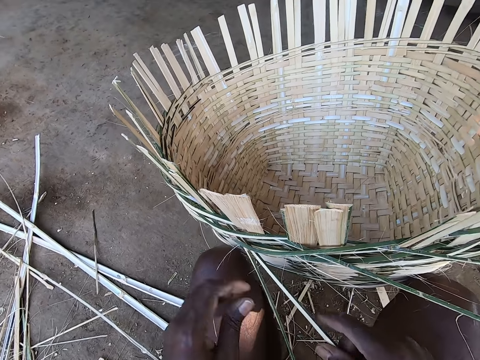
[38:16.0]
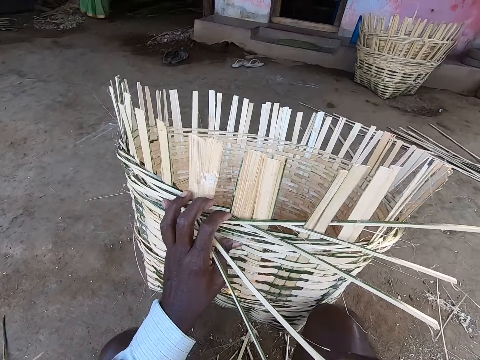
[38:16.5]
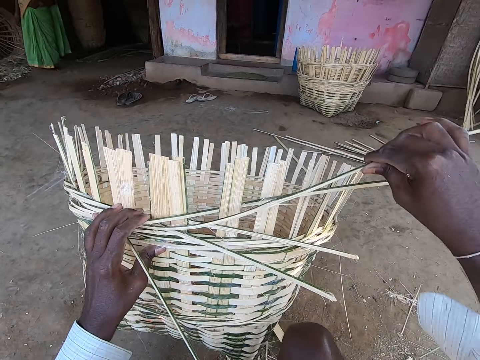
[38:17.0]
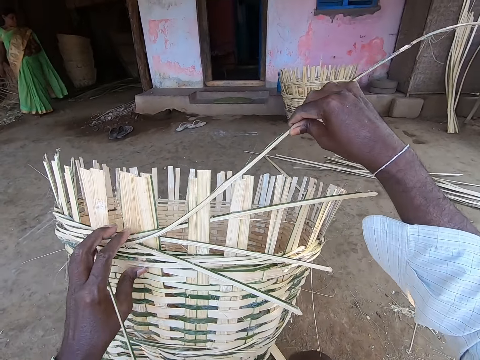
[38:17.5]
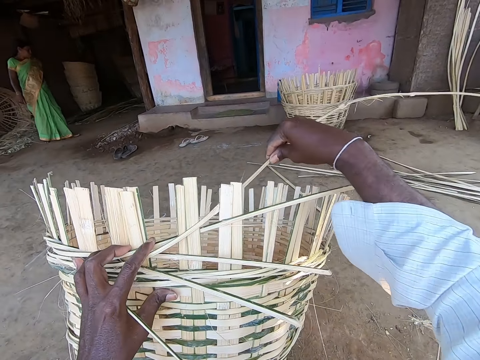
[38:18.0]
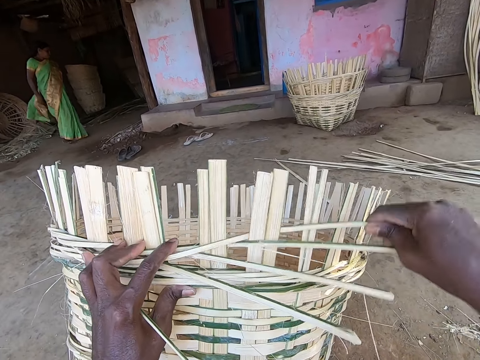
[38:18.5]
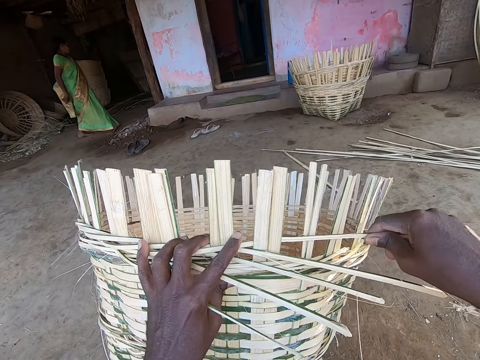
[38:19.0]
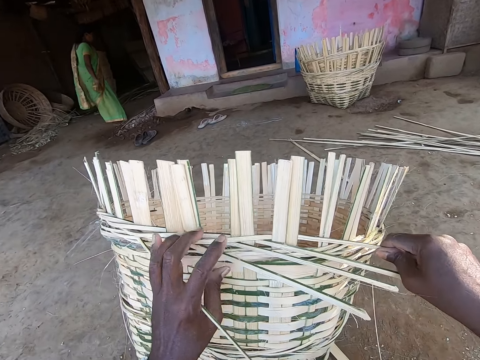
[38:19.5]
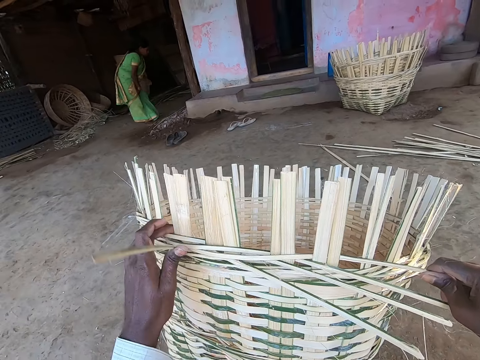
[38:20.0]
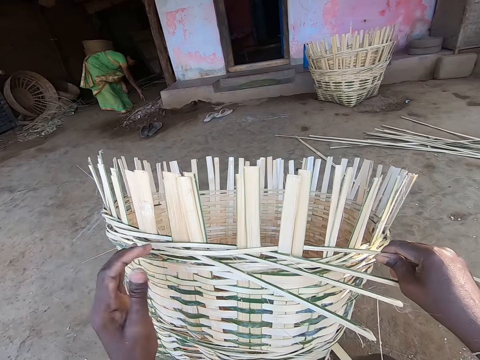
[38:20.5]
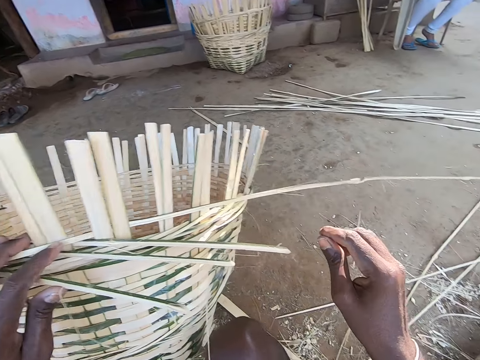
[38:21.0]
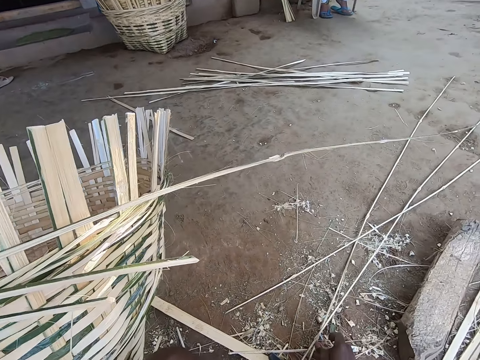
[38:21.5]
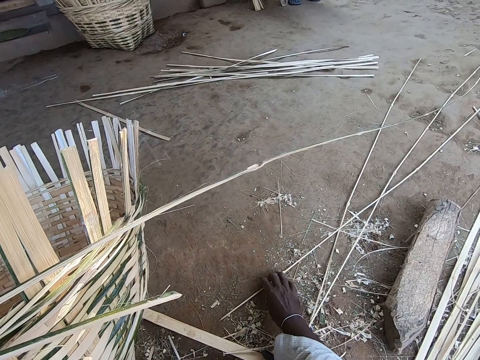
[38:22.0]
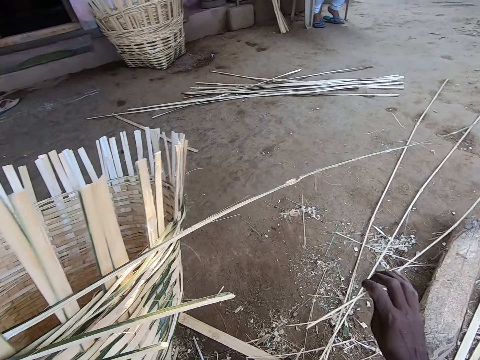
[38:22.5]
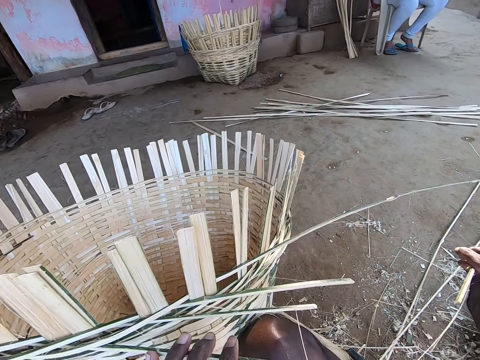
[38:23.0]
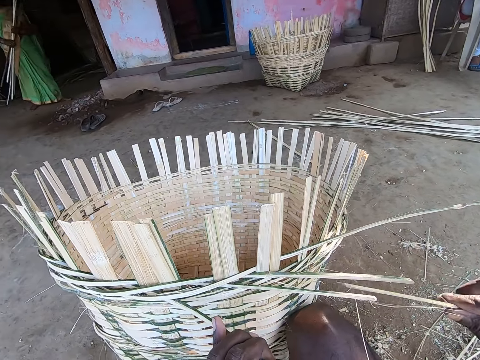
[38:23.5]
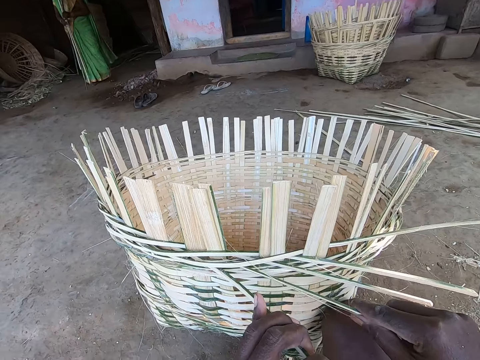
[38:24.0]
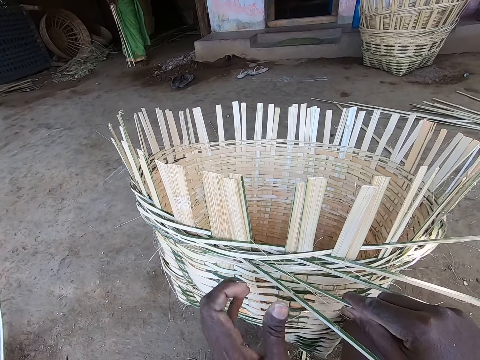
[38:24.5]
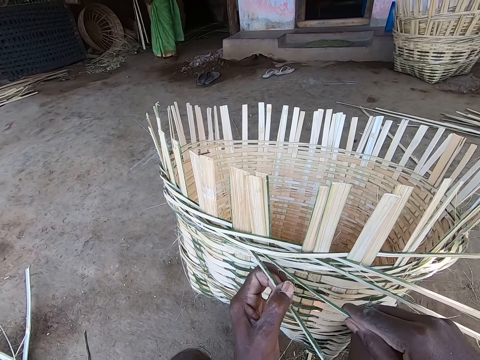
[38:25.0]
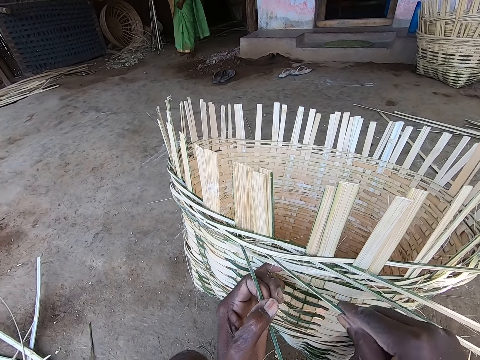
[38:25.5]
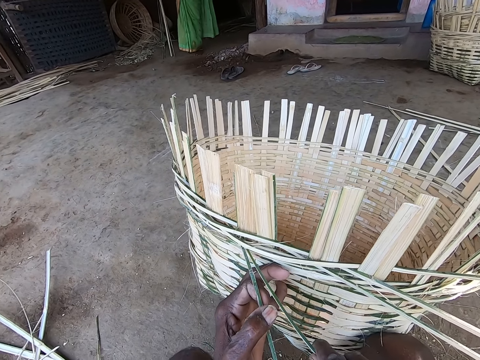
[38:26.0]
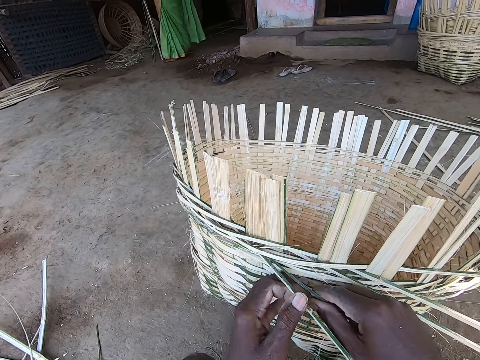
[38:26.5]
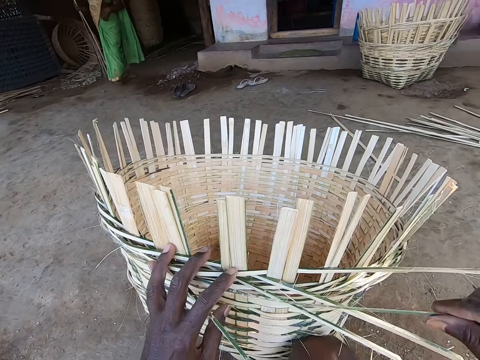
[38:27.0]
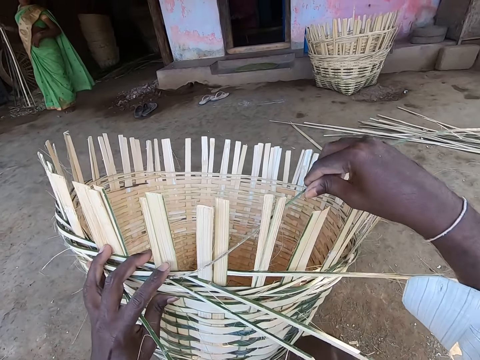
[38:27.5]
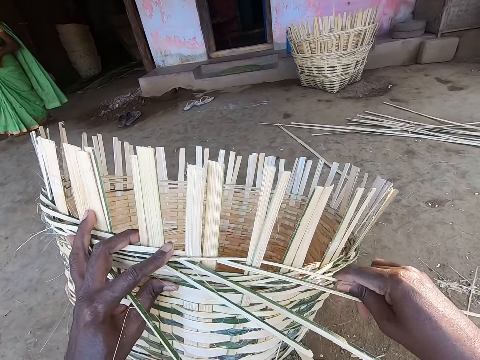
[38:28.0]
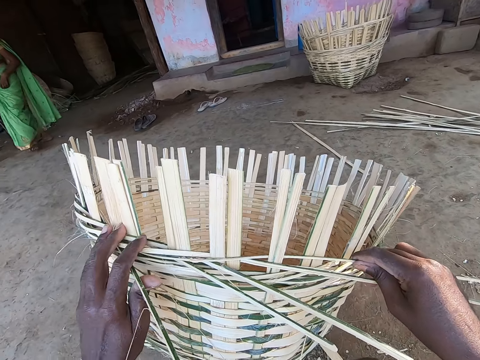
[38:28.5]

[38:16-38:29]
The camera wearer puts the bamboo strip in his right hand around the staves of the basket. He weaves the basket. He breaks the bamboo strip from the basket with his left hand. He drops the bamboo strip in his left hand on the floor. He holds the bamboo strip in the basket with his left hand. He picks the bamboo strip from the floor with his right hand. He inserts the bamboo strip in his right hand in the basket. He puts the bamboo strip in his right hand around the staves of the basket. He weaves the basket.

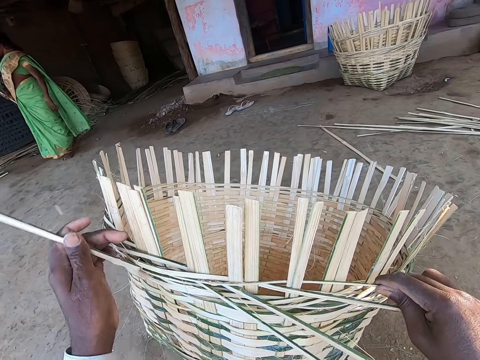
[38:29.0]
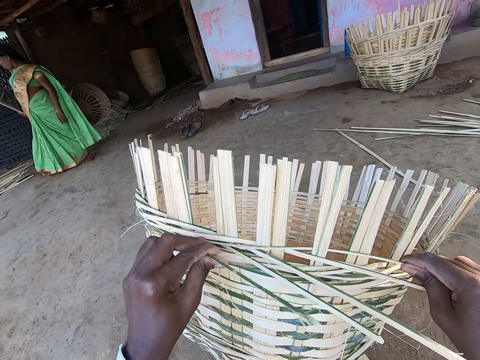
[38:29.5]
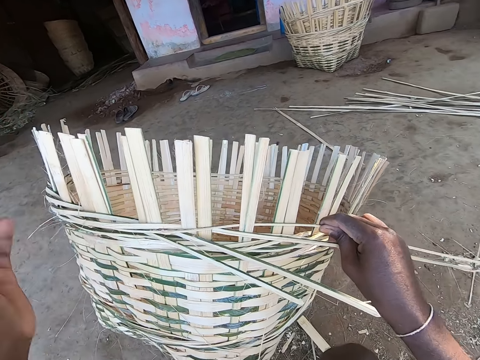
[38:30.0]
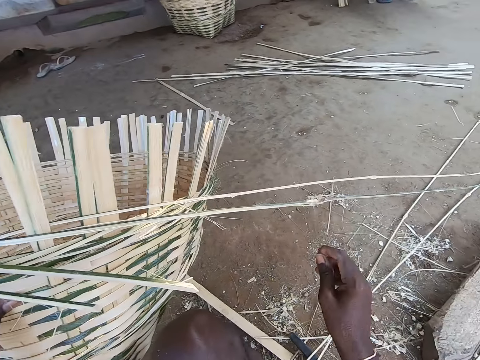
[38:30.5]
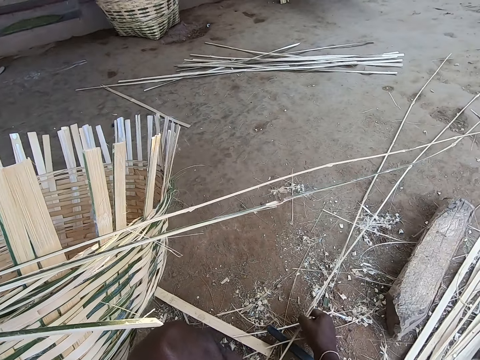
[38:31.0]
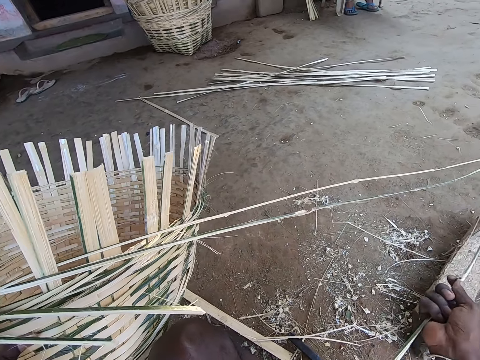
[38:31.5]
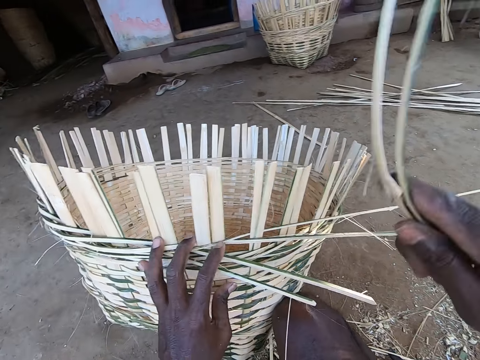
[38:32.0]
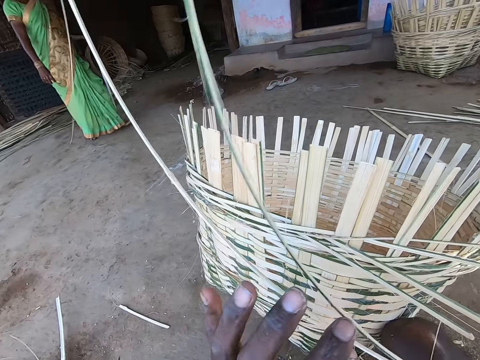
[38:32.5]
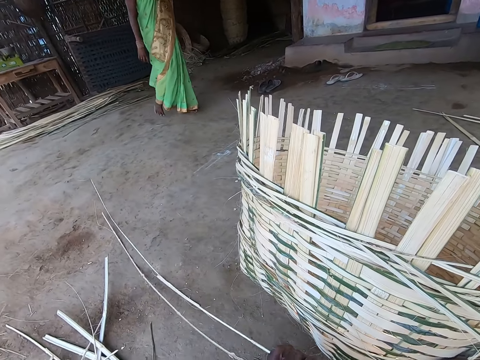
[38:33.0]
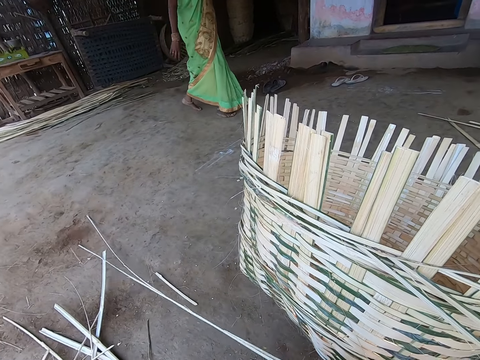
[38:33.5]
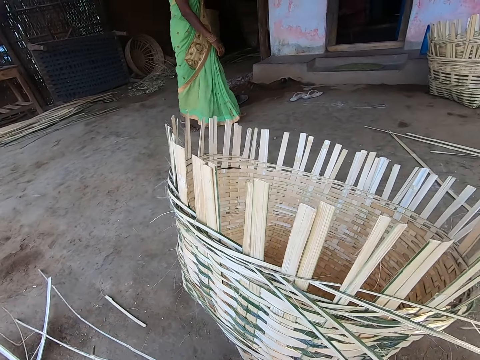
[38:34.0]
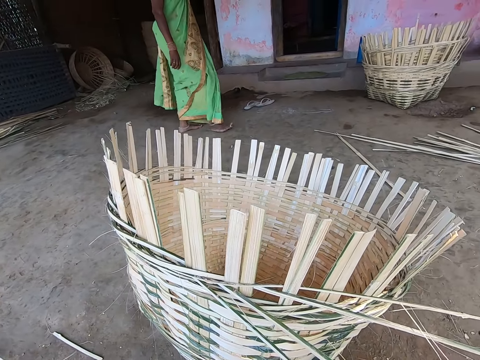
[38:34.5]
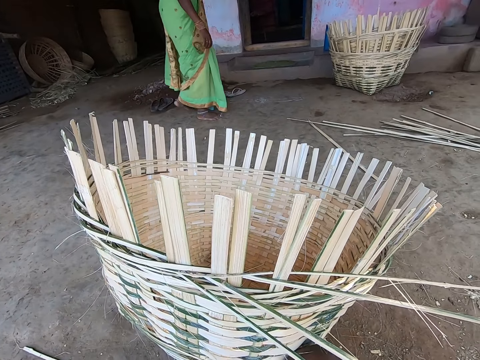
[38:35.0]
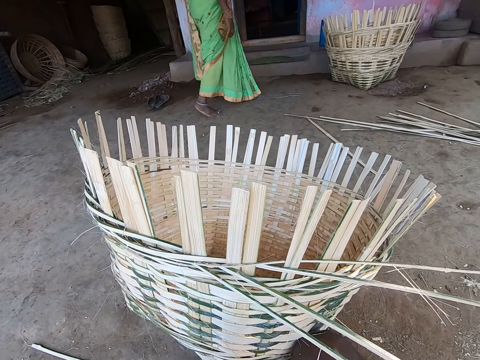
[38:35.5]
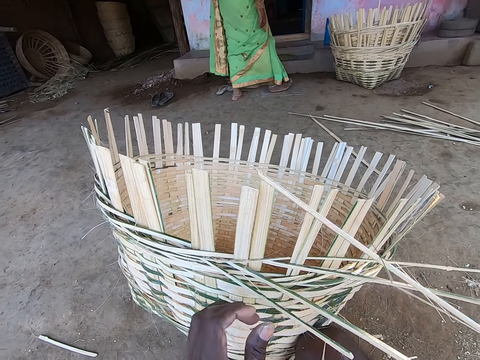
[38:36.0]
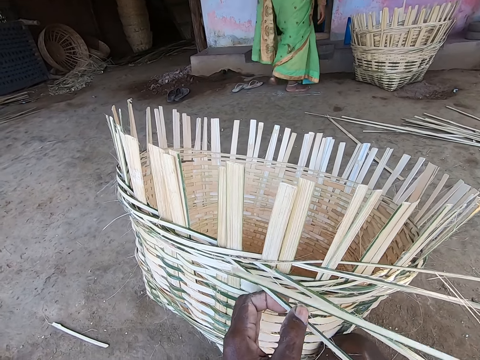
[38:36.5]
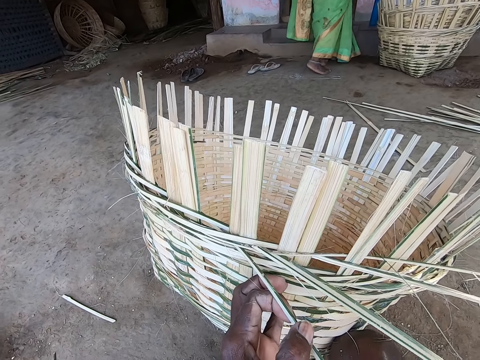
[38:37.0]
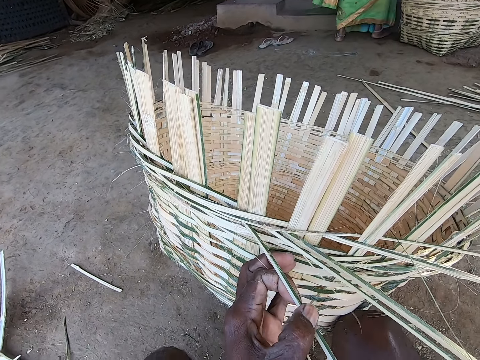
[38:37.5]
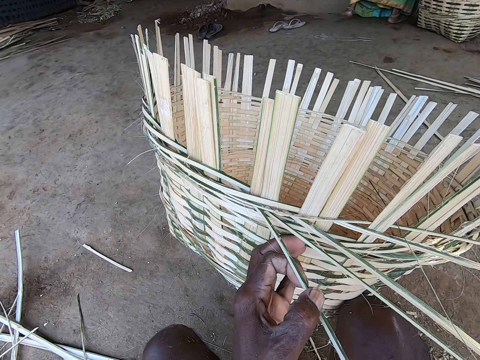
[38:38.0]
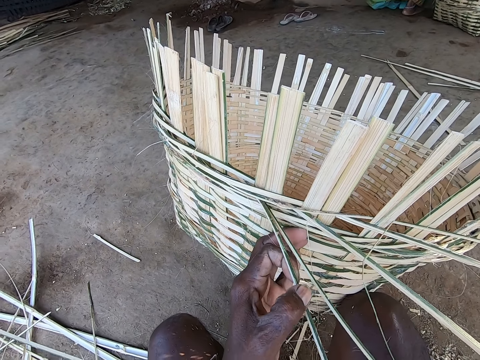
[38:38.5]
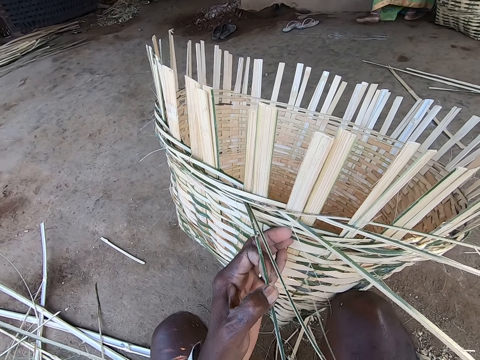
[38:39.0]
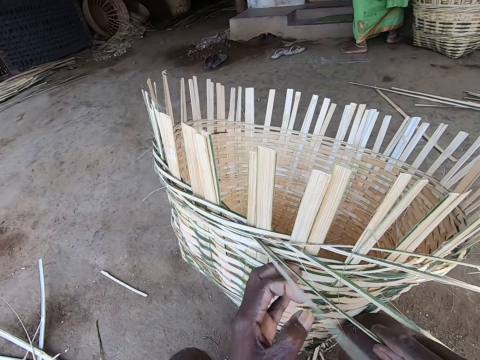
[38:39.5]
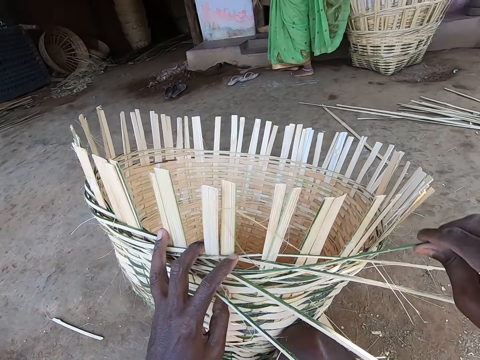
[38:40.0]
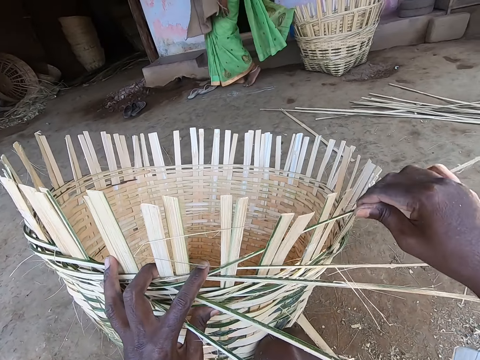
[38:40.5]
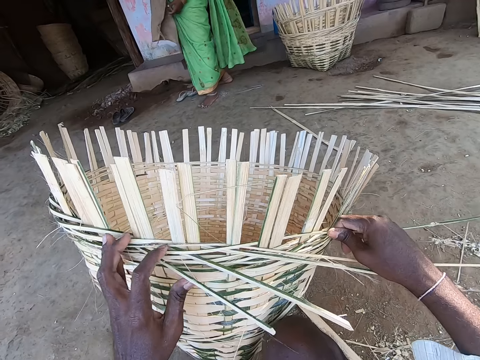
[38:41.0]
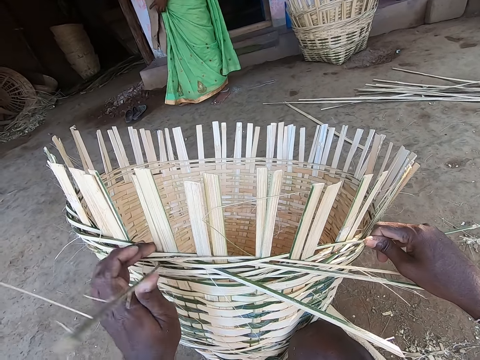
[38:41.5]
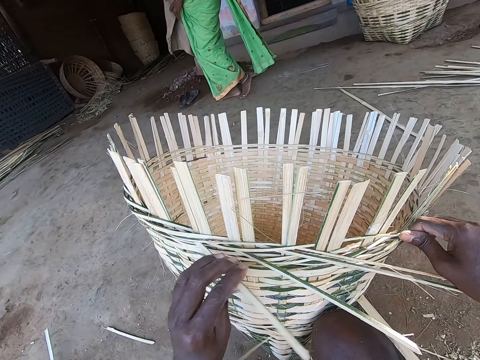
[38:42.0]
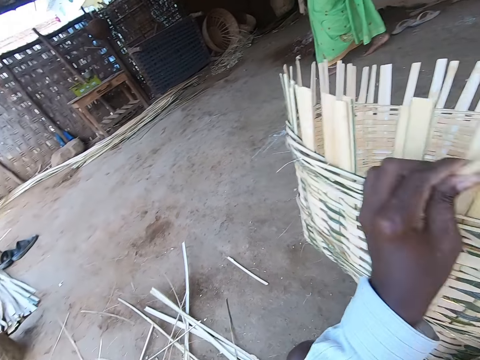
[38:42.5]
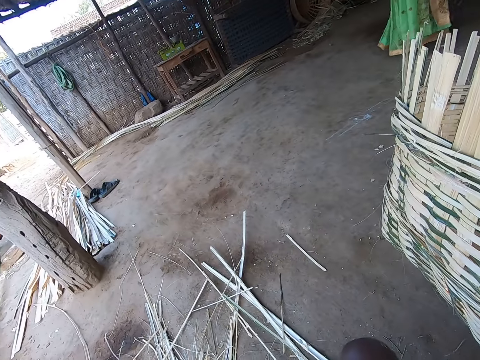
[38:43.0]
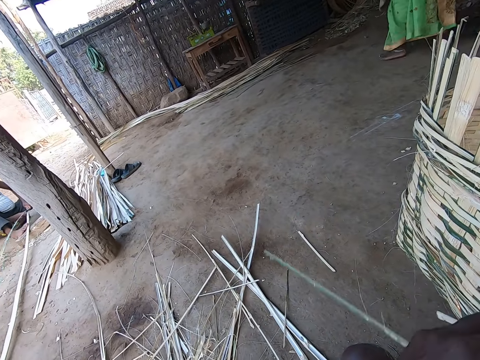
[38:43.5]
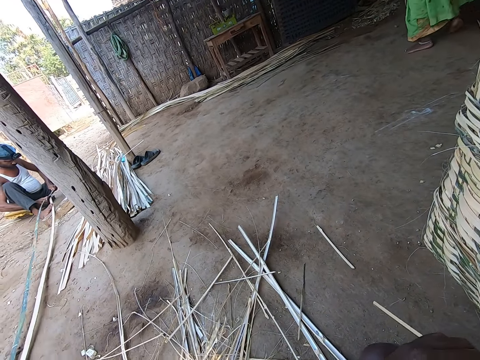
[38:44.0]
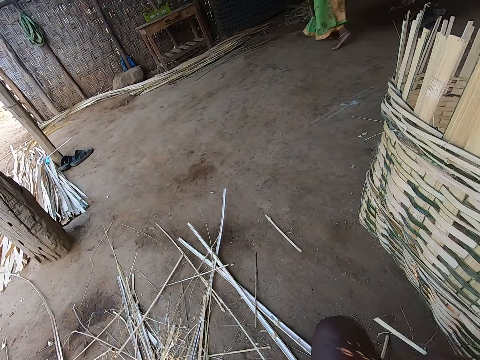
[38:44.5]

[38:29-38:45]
The camera wearer breaks the bamboo strip or palm reed from the basket with his left hand. He drops the bamboo strip in his left hand on the floor. He picks the bamboo strip from the floor with his right hand. He holds the bamboo strip with his hands. He places the bamboo strip in his hands on the floor. He picks the palm reed on the ground. He holds the bamboo strip in the basket with his left hand. He inserts the bamboo strip in his right hand in the basket. He puts the bamboo strip in his right hand around the staves of the basket. He weaves the basket. He breaks the bamboo strip from the basket with his left hand. A man splits a bamboo strip with a sickle in his right hand. The camera wearer throws a piece of reed on the ground.
